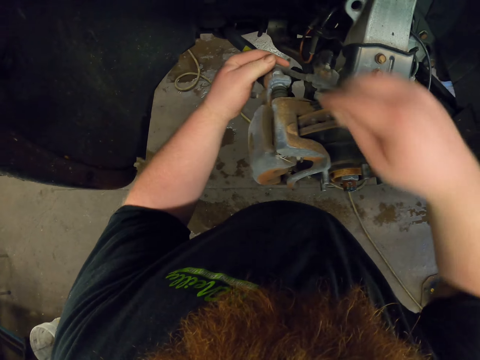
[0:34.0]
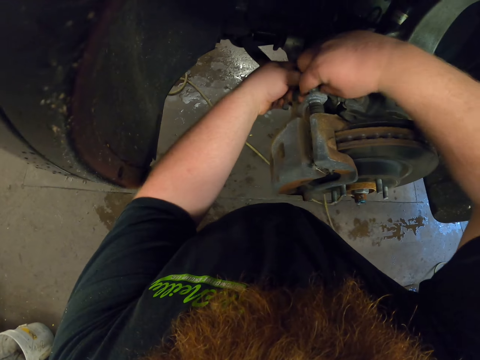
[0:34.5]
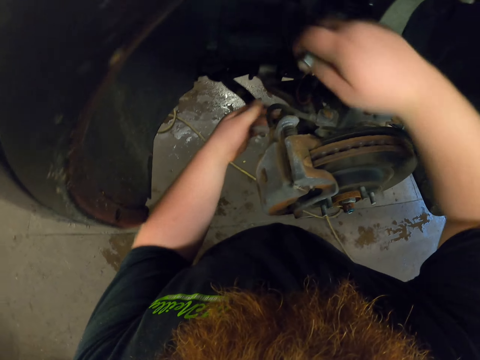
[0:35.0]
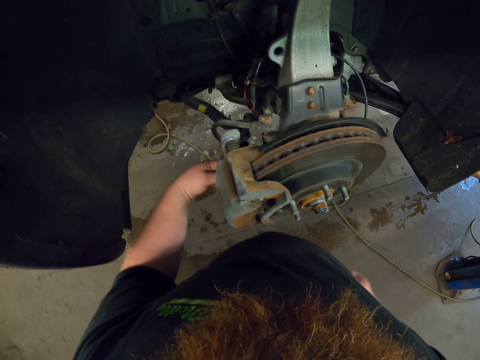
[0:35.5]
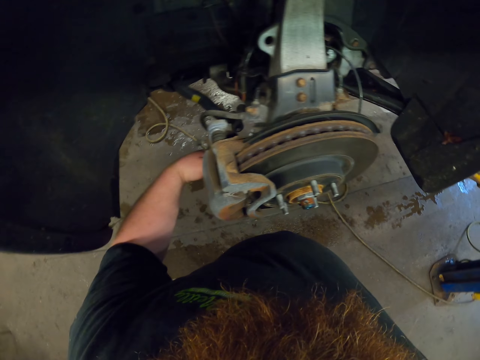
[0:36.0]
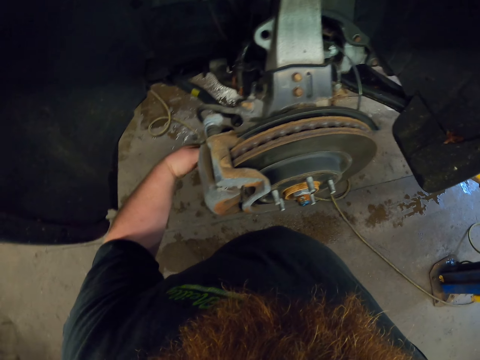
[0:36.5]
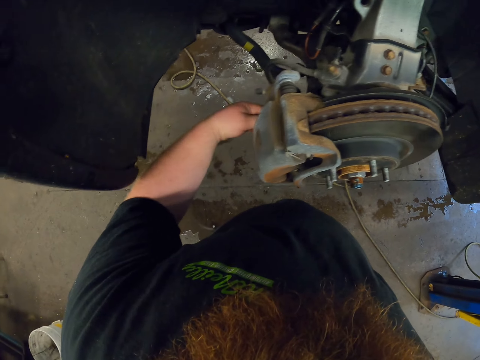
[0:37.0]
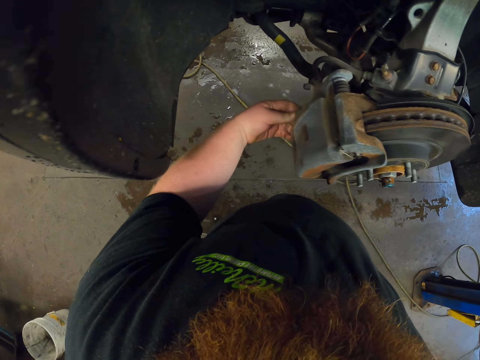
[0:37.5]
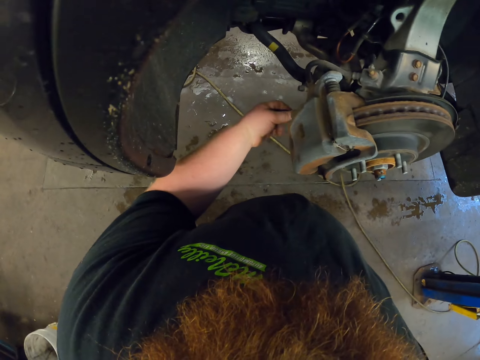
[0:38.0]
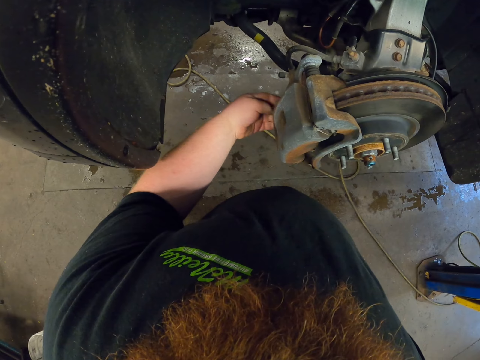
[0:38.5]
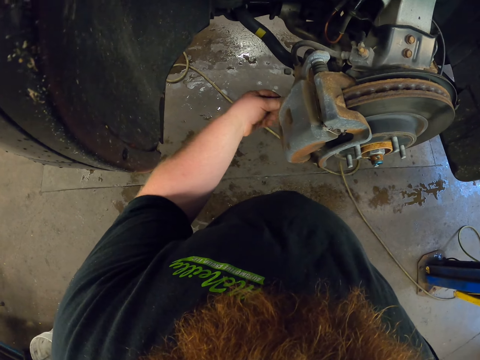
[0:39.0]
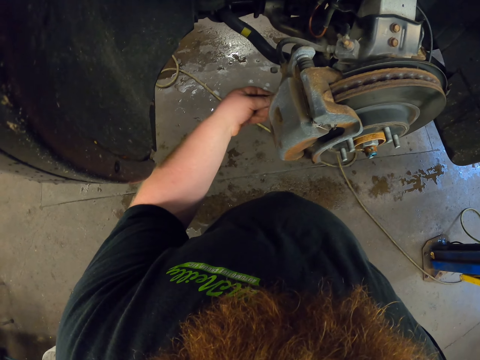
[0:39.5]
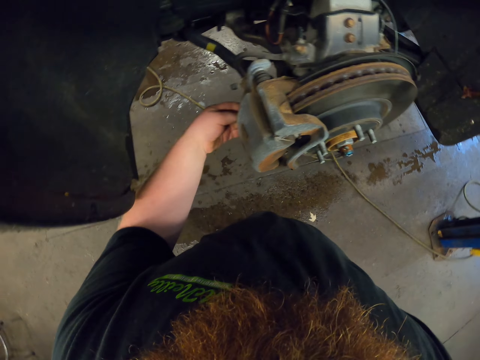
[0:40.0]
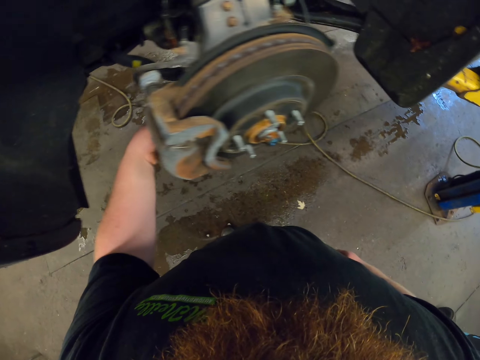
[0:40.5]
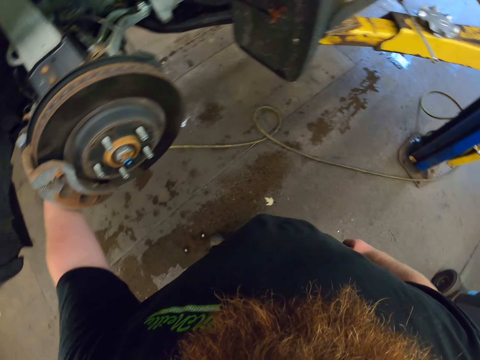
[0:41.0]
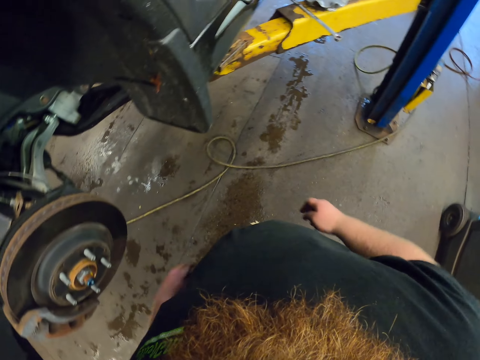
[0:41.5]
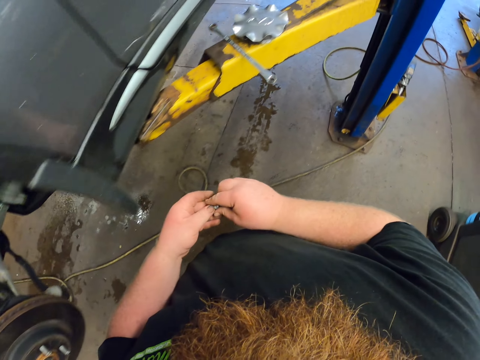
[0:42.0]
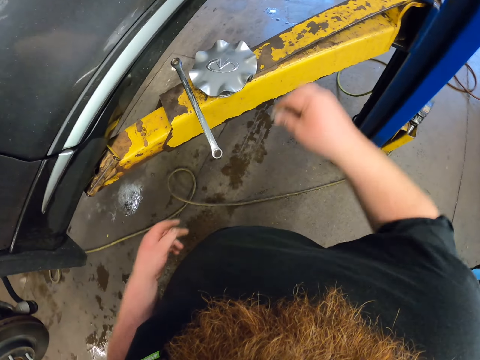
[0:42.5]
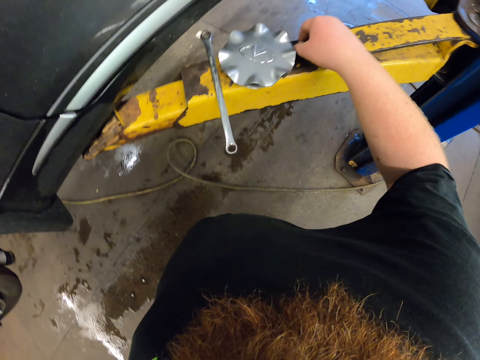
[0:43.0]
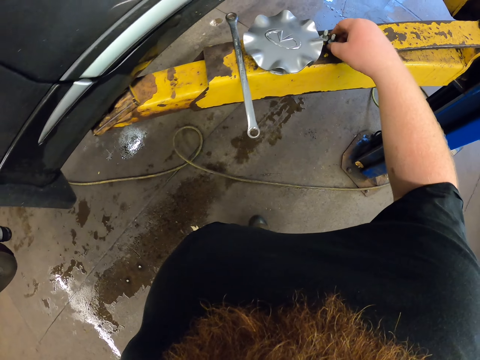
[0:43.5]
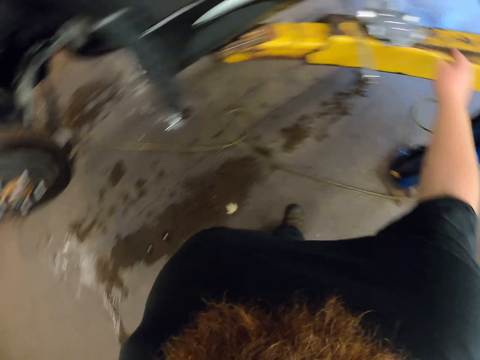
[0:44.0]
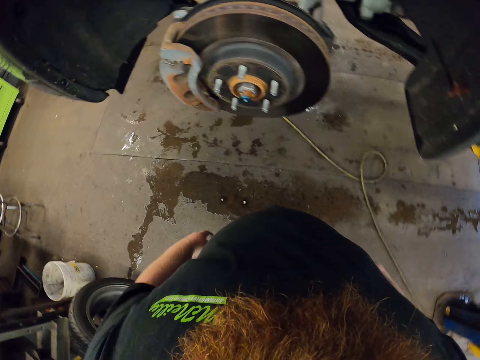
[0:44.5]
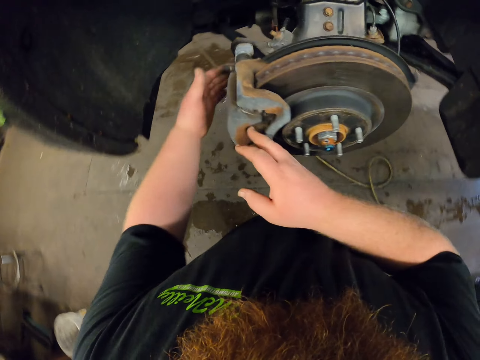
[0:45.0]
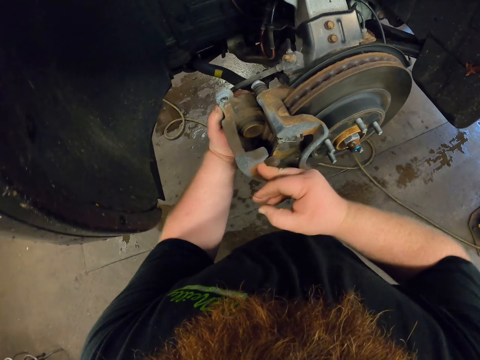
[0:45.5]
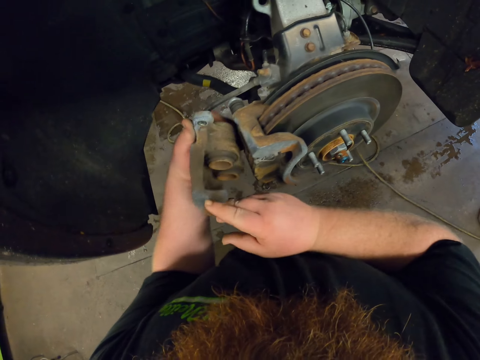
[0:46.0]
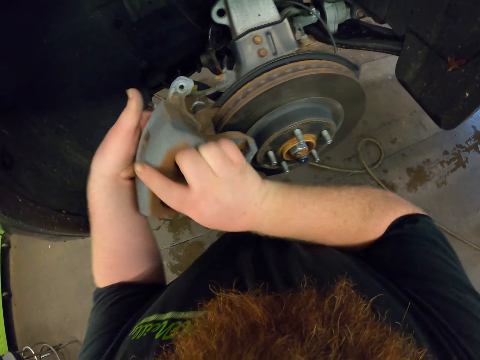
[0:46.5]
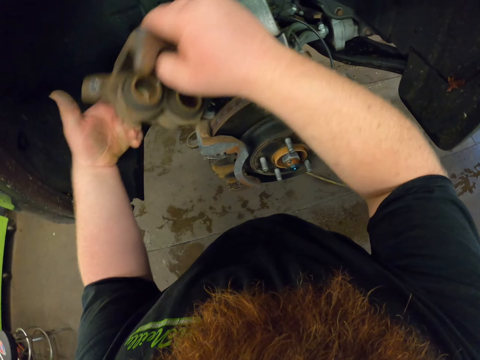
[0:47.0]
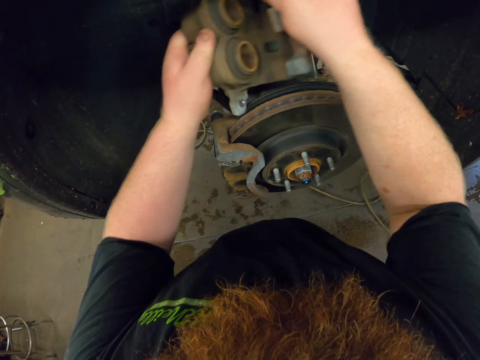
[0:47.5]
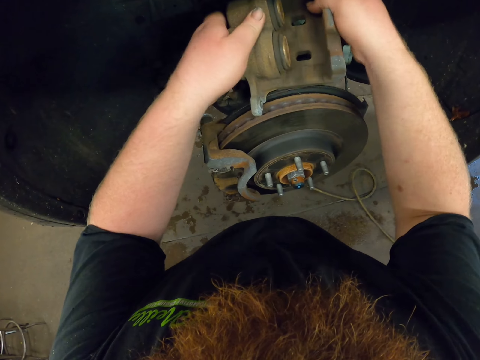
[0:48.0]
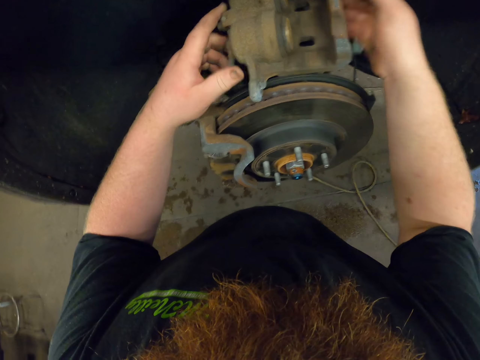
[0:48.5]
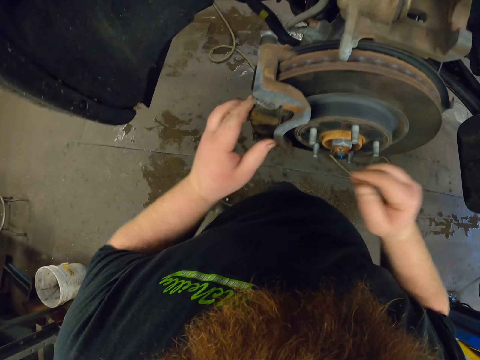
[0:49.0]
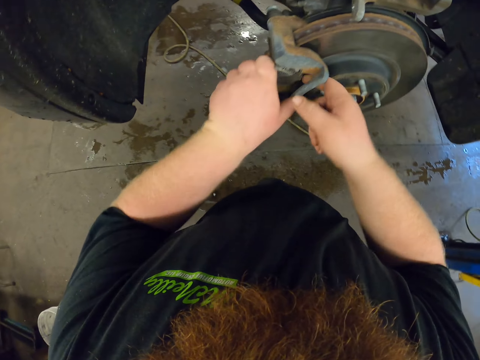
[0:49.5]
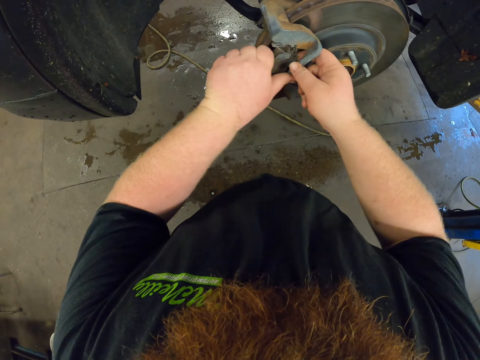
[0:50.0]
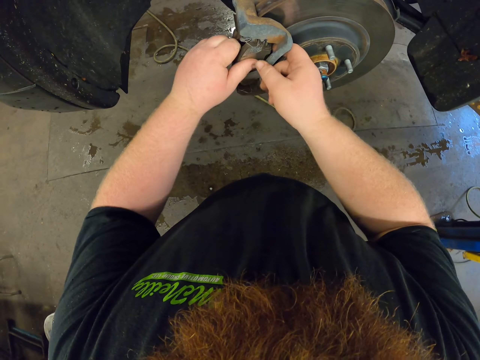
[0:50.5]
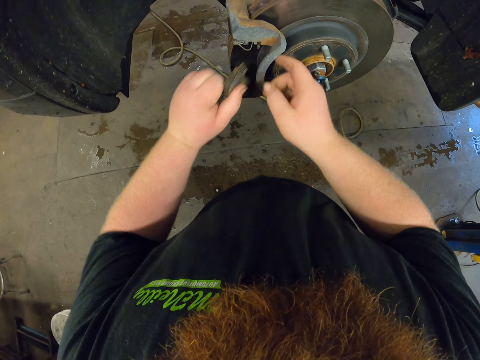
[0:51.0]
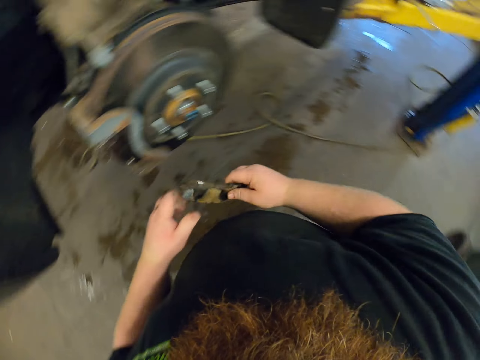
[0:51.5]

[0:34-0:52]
The camera wearer picks up the nut with his right hand. He loosens the screw with his hand. He removes the nut. He transfers the screw to his right hand. He puts the screw on the truck. He removes something from the truck. He touches something. He puts something on the wheel of the truck. He removes something from the truck.

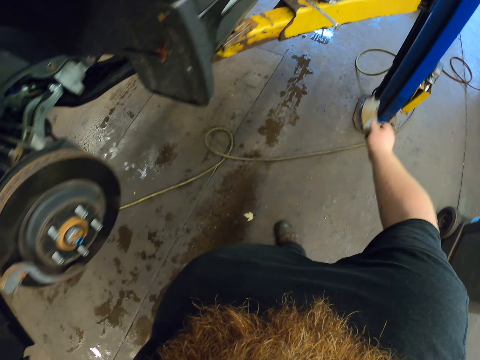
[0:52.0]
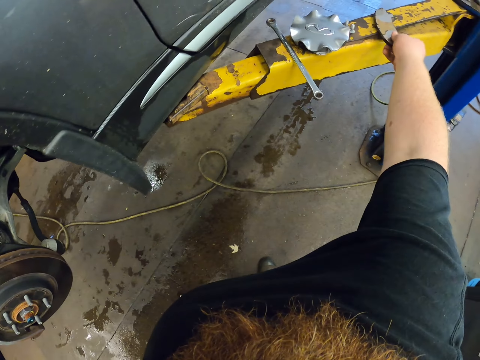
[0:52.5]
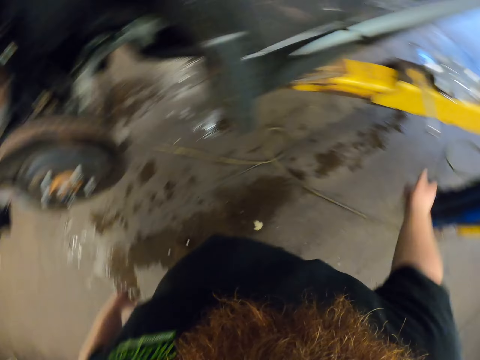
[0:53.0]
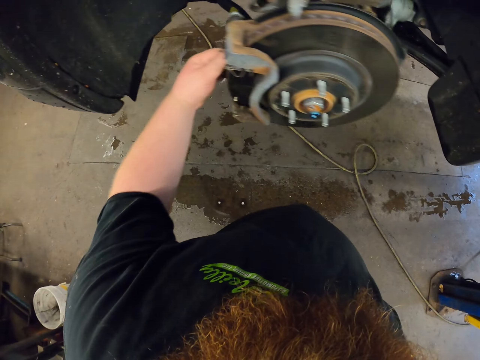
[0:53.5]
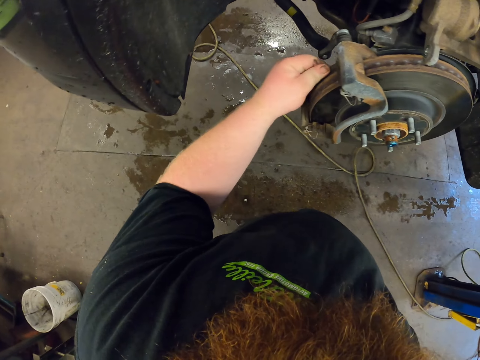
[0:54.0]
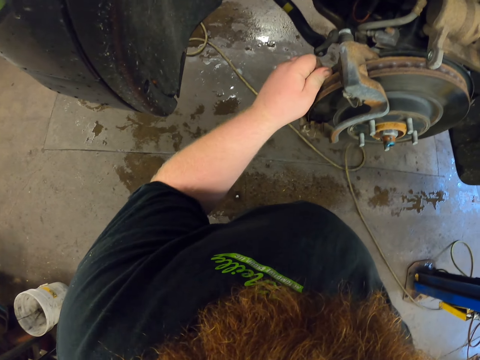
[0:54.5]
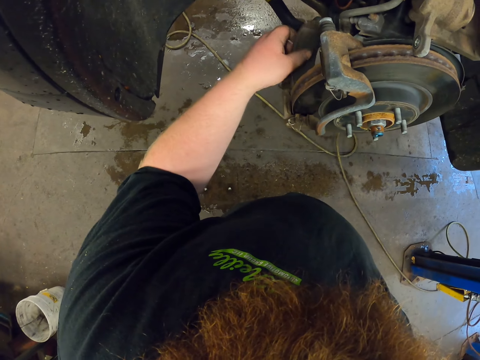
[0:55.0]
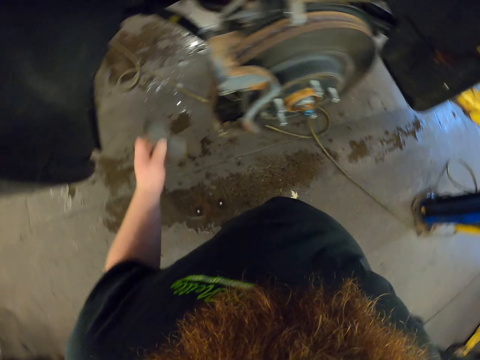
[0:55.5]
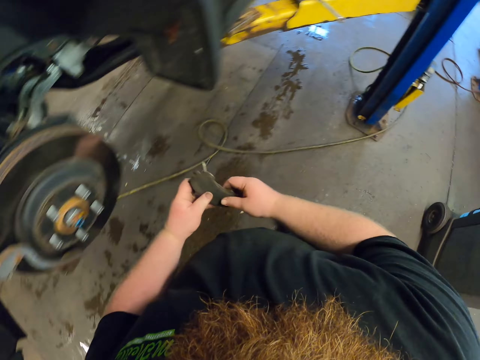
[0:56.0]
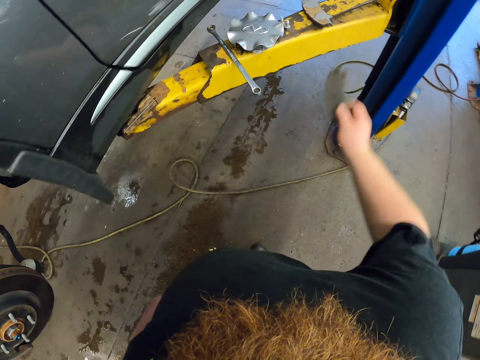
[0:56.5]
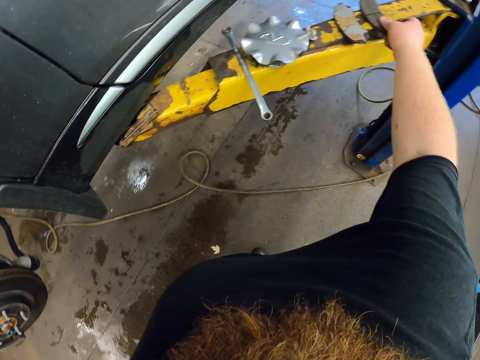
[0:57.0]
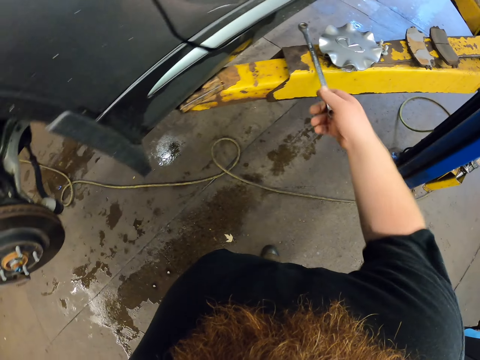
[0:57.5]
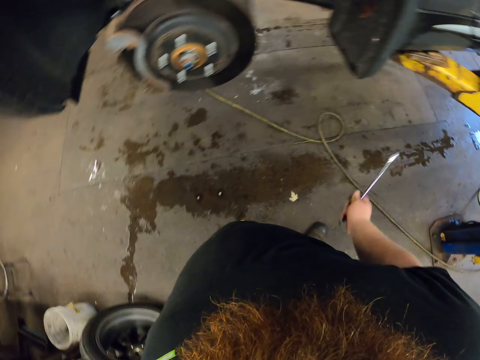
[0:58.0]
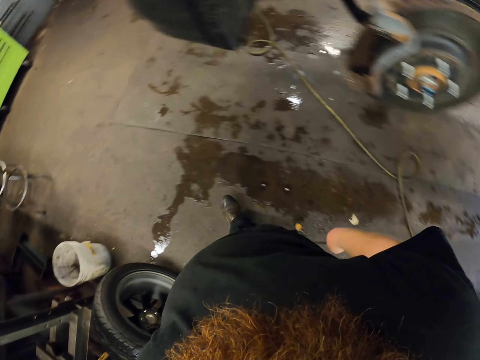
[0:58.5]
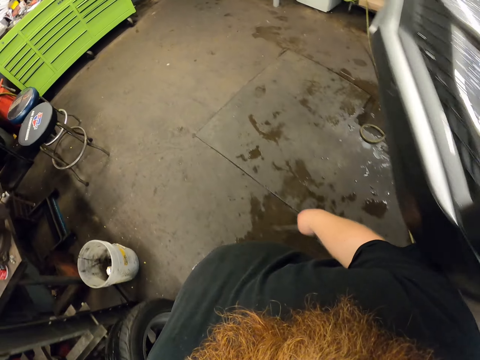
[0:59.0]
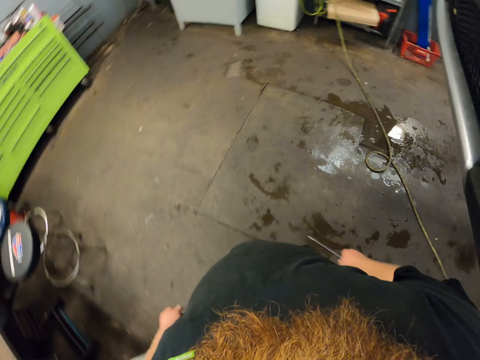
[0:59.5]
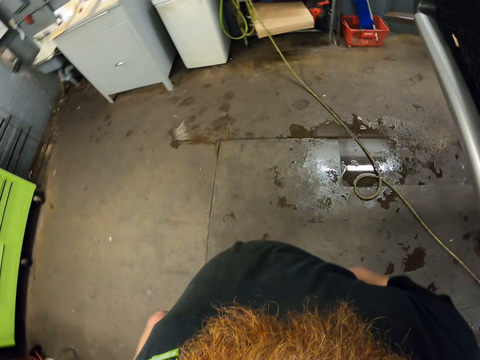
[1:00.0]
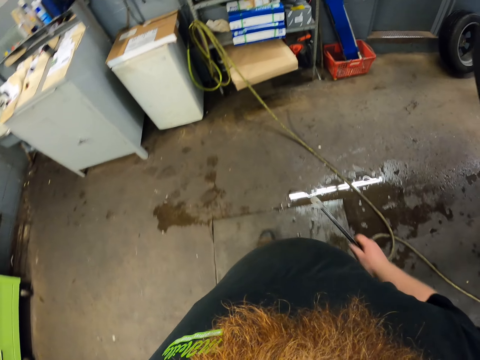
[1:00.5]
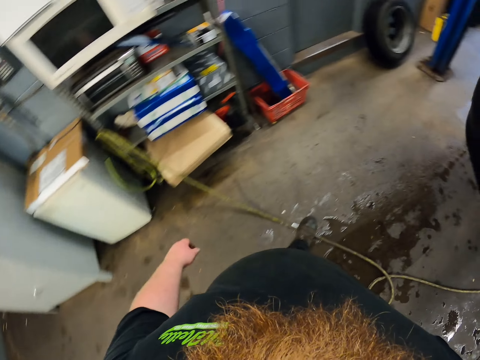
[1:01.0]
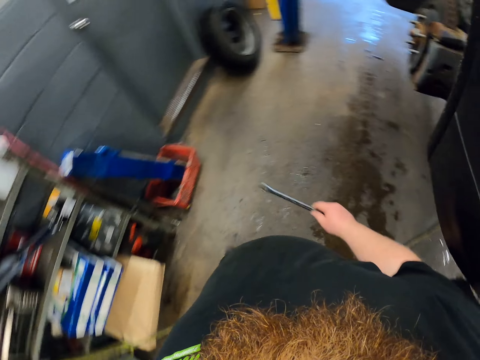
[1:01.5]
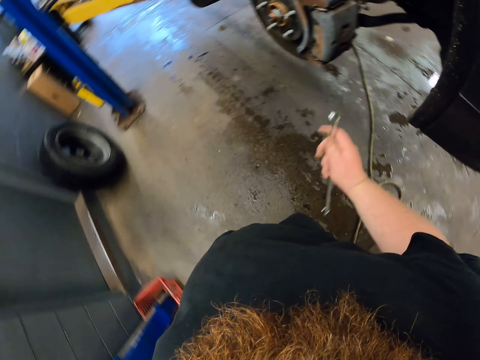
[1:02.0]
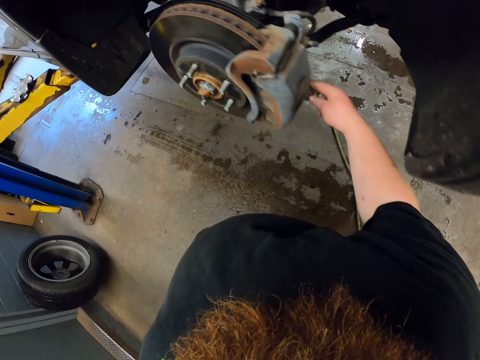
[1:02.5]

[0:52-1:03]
The camera wearer puts something on the truck. He removes something from the truck. He transfers something to his right hand. He puts something on the truck. He picks up the double ended ring spanner. He walks around the garage.
